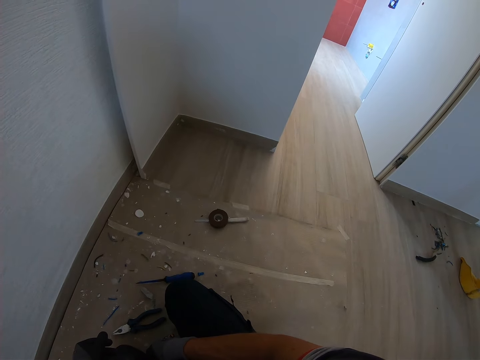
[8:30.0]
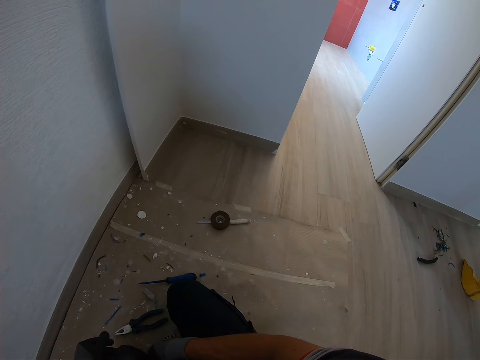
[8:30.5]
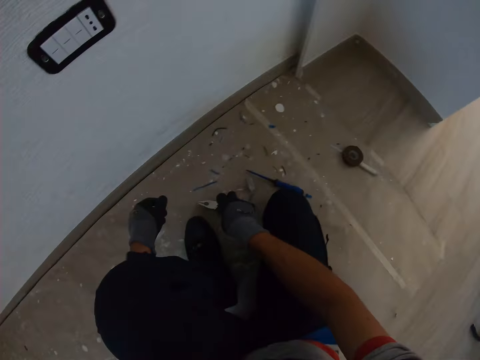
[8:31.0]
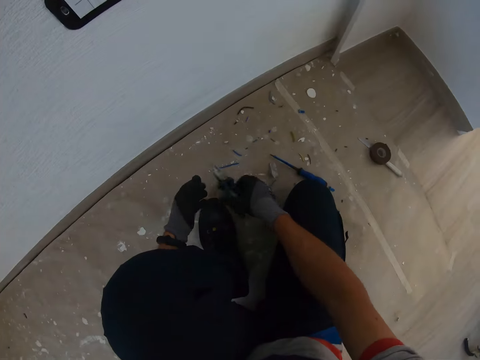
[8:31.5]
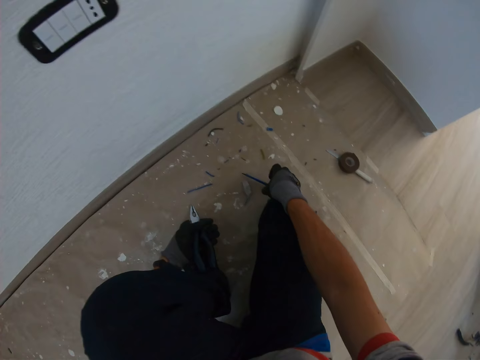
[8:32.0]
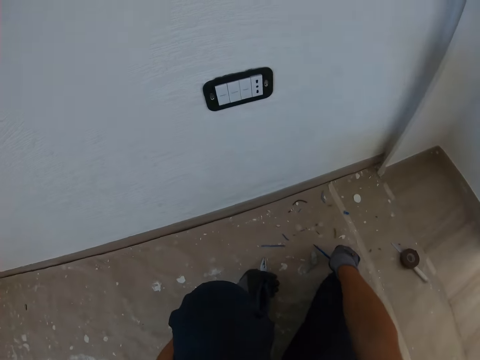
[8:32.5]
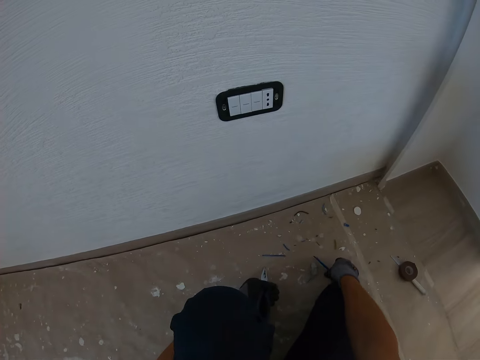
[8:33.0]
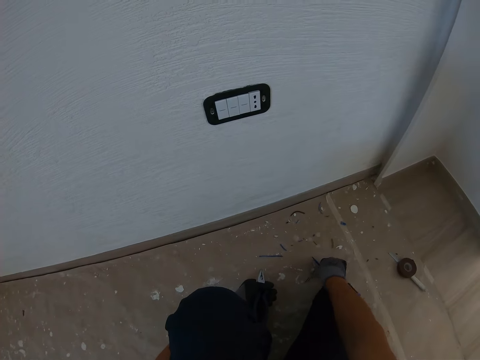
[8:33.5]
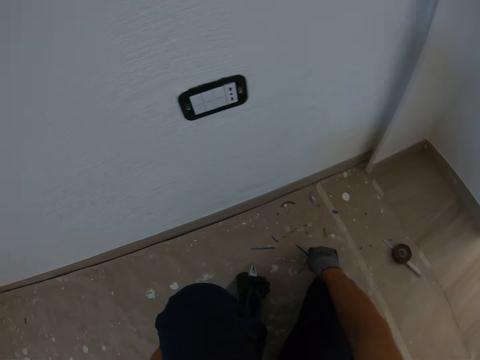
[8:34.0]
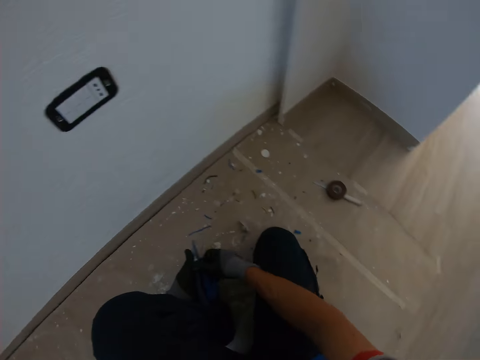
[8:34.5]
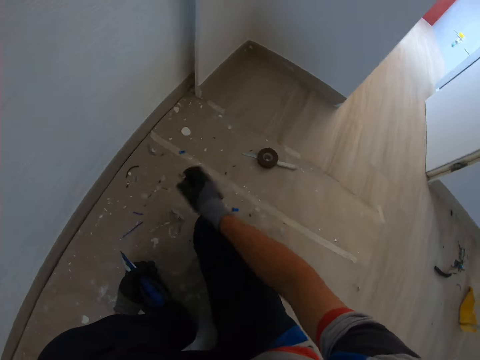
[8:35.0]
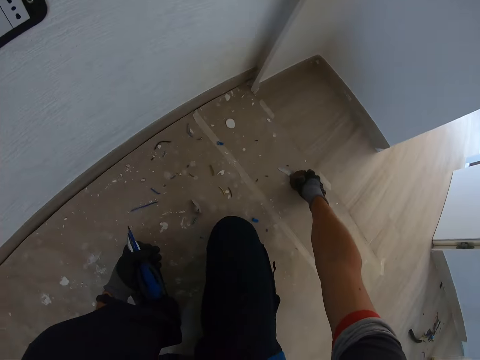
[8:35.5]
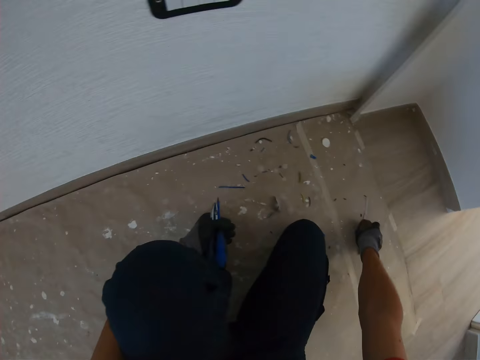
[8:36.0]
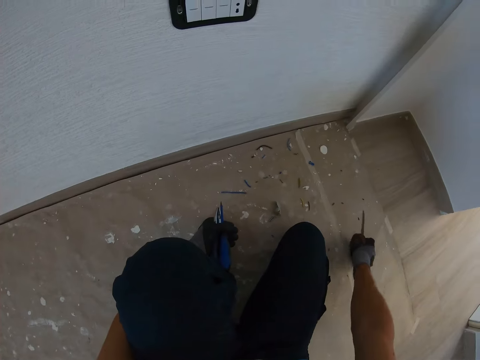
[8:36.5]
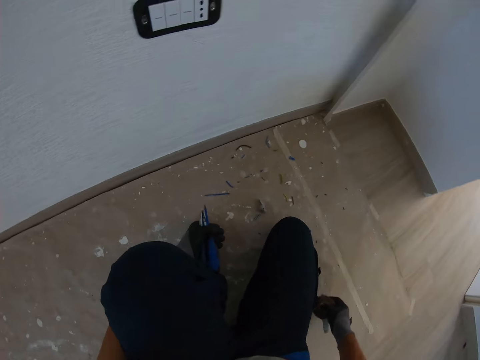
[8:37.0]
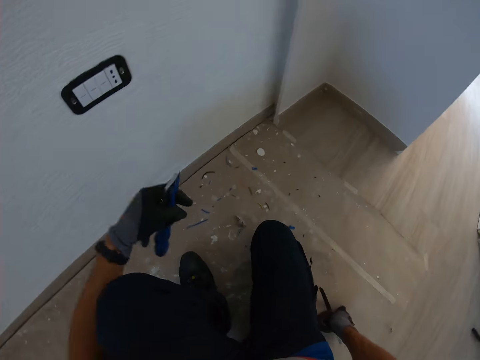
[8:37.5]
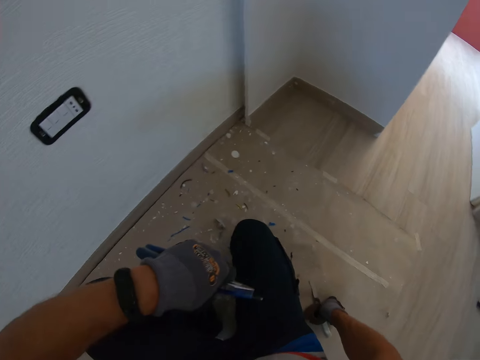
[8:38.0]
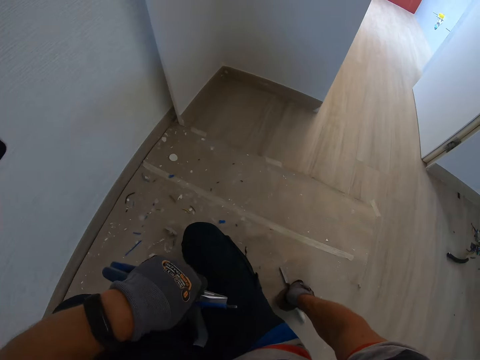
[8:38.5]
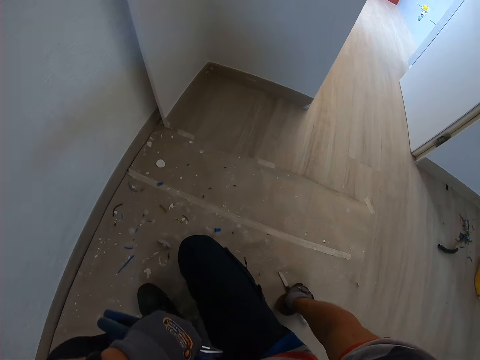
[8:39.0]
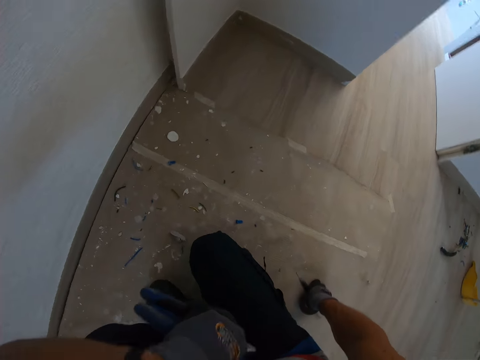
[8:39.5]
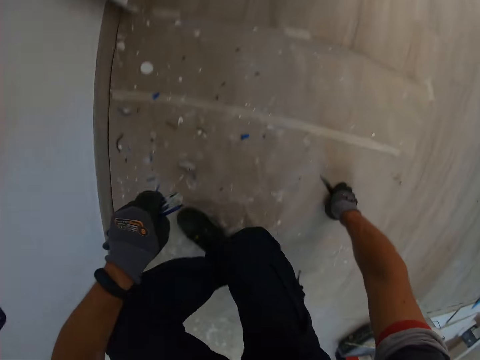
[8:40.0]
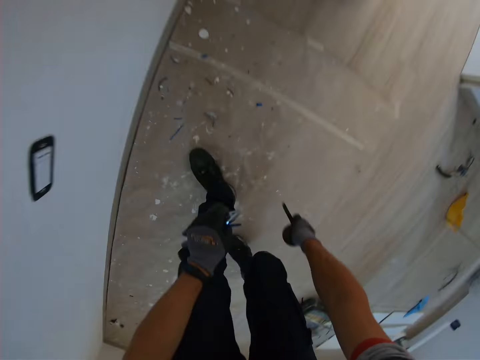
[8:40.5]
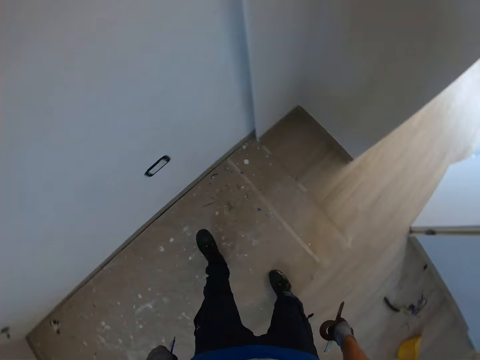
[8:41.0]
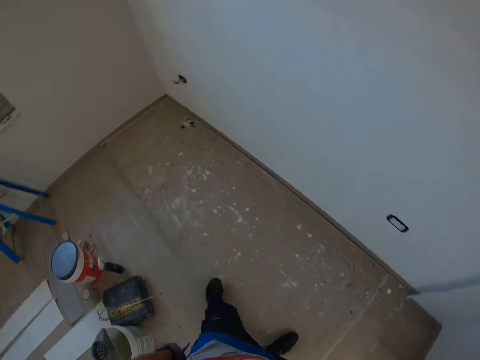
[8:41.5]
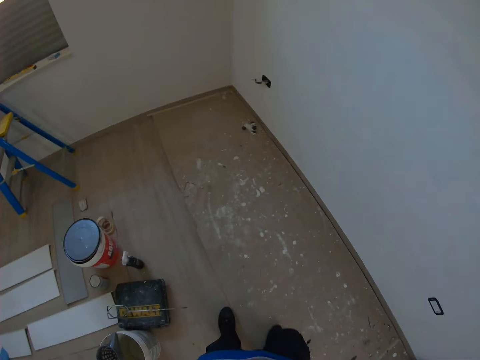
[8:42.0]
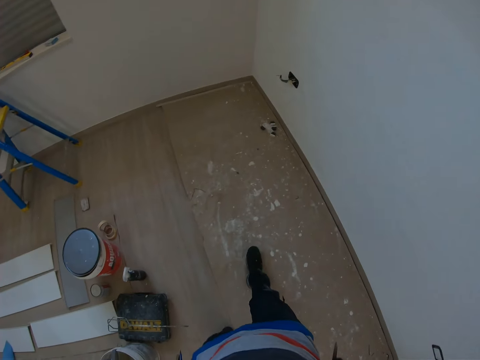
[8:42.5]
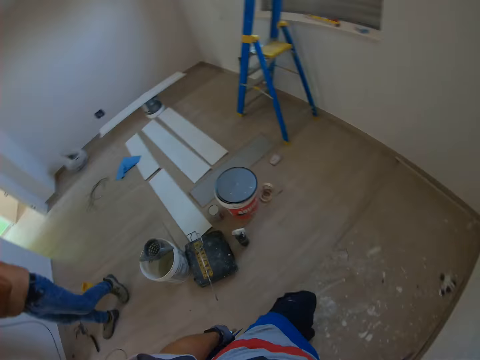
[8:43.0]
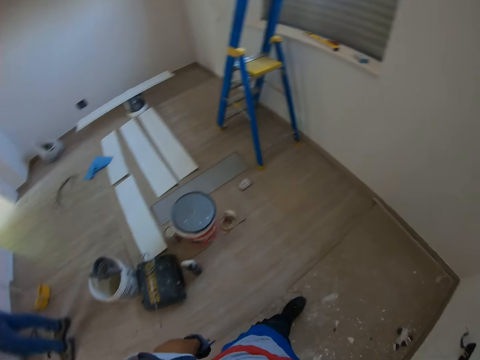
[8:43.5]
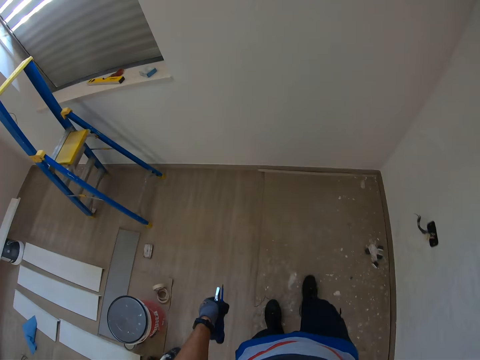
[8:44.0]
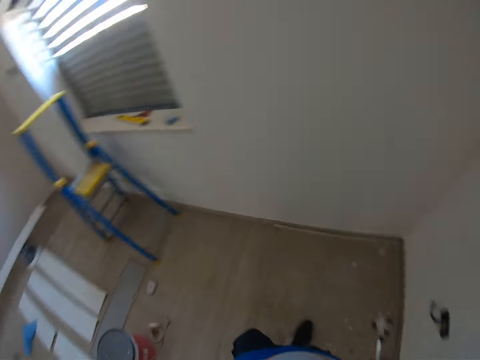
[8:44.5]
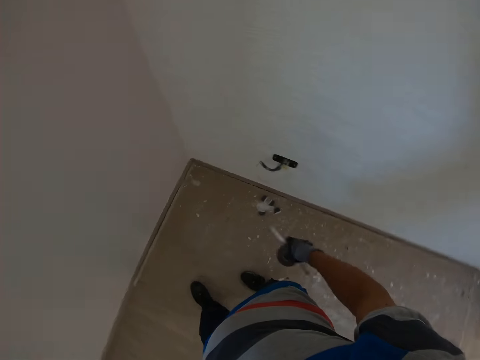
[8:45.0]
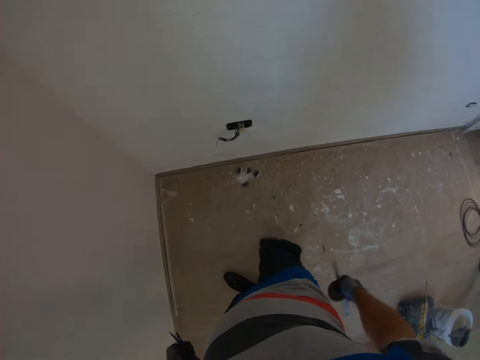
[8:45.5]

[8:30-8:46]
The camera wearer takes electric tools on the floor. They walk around.

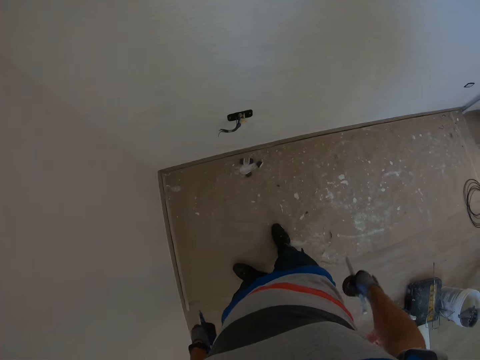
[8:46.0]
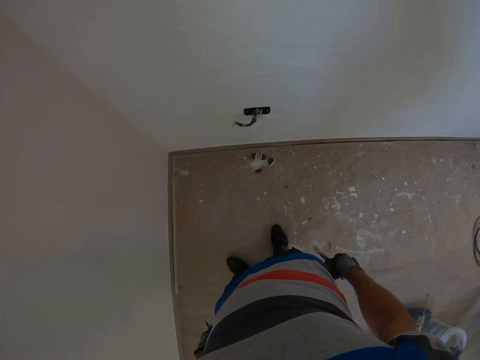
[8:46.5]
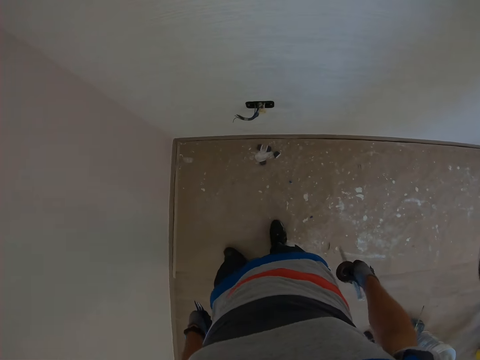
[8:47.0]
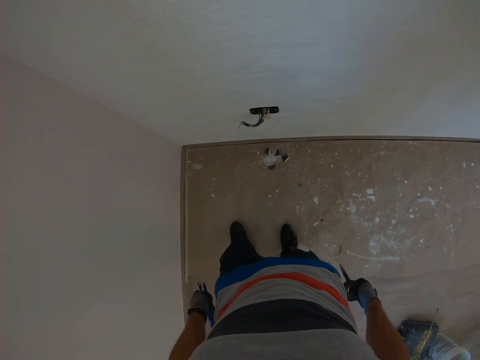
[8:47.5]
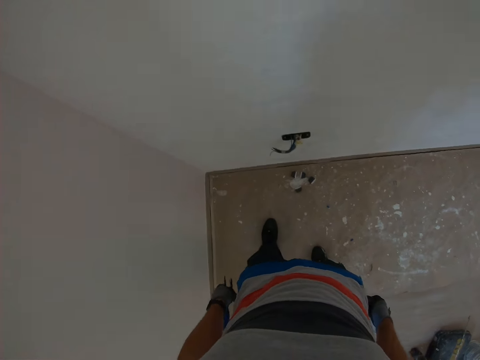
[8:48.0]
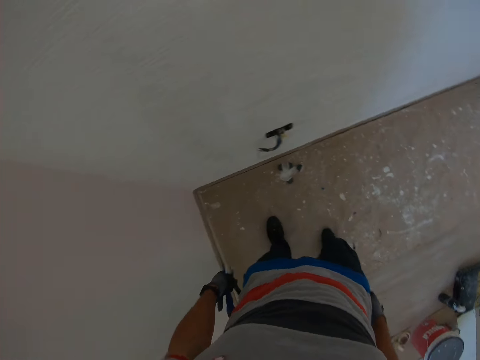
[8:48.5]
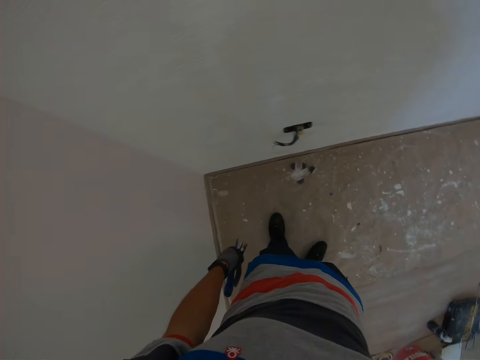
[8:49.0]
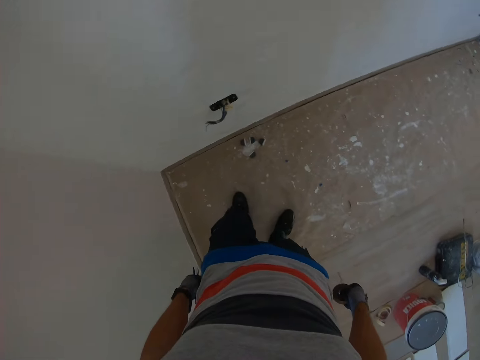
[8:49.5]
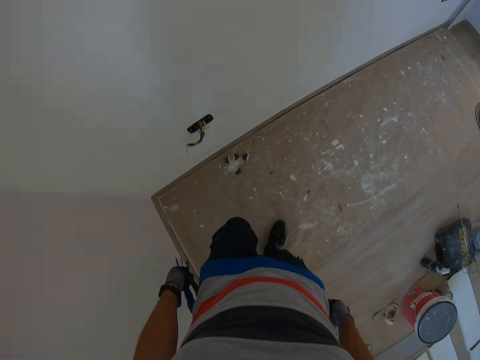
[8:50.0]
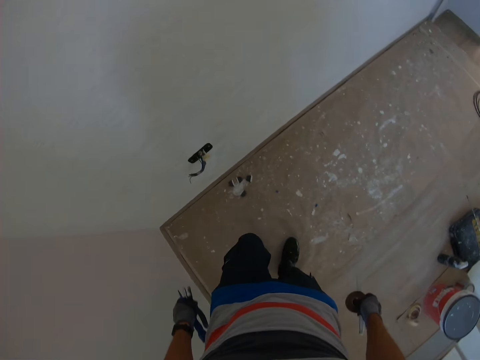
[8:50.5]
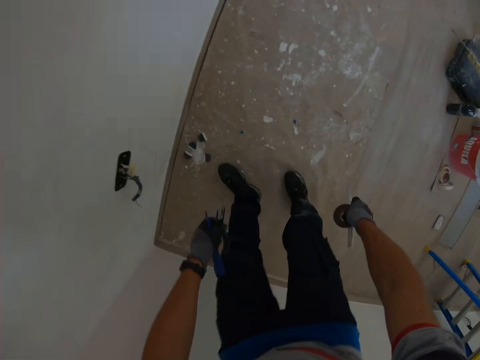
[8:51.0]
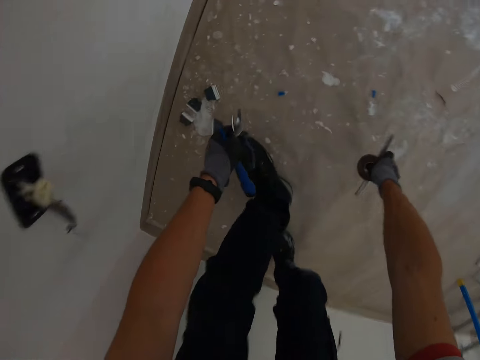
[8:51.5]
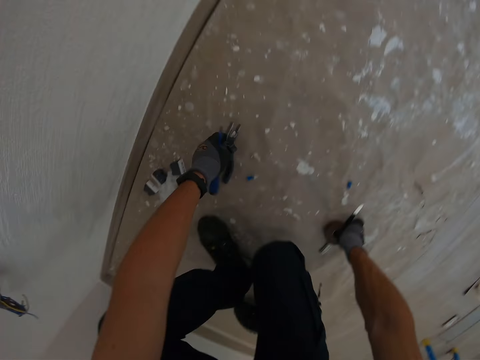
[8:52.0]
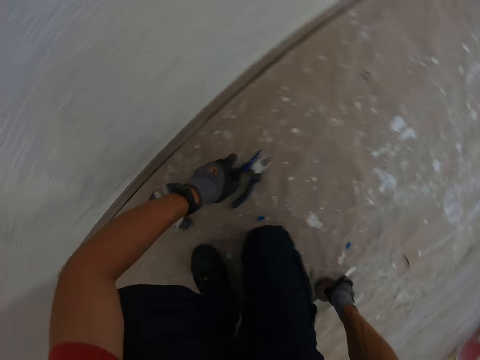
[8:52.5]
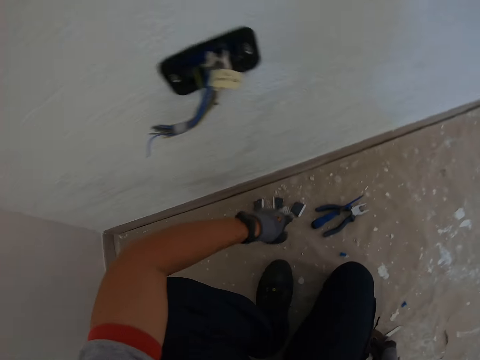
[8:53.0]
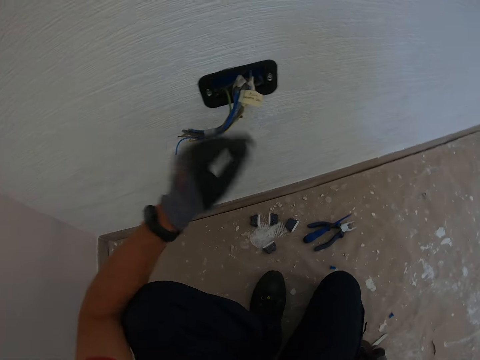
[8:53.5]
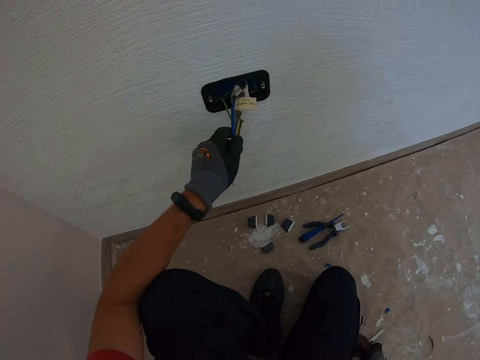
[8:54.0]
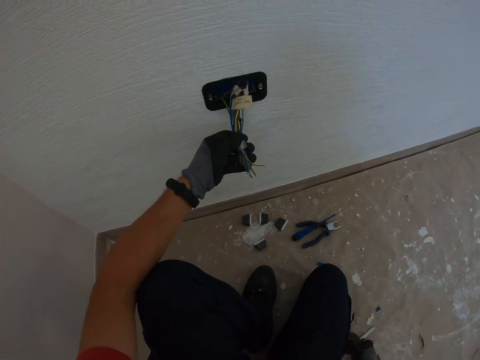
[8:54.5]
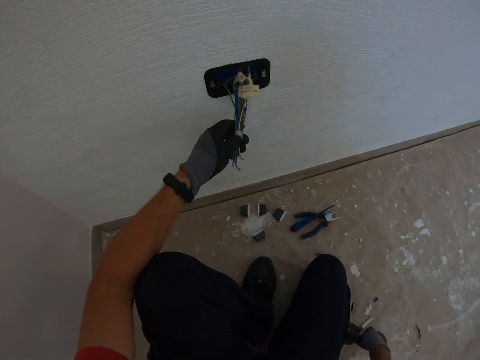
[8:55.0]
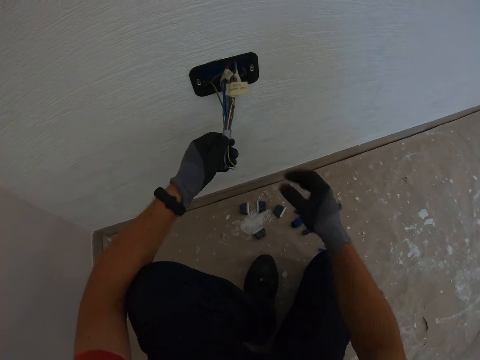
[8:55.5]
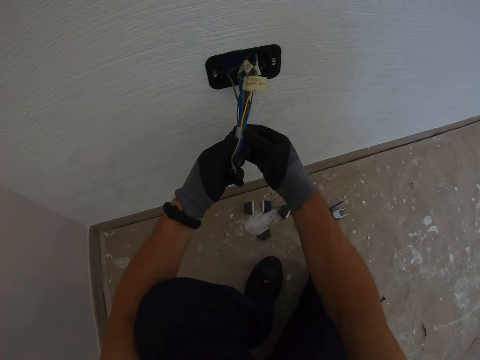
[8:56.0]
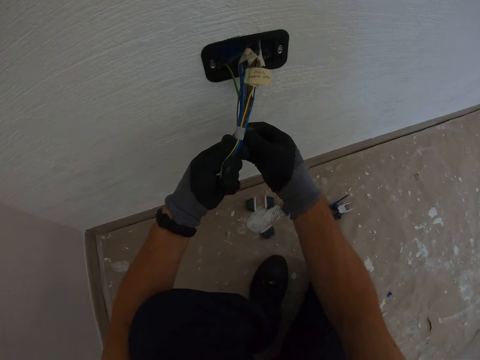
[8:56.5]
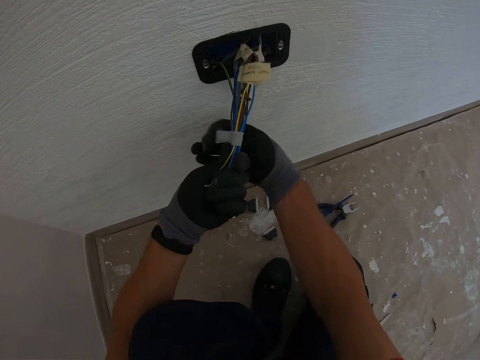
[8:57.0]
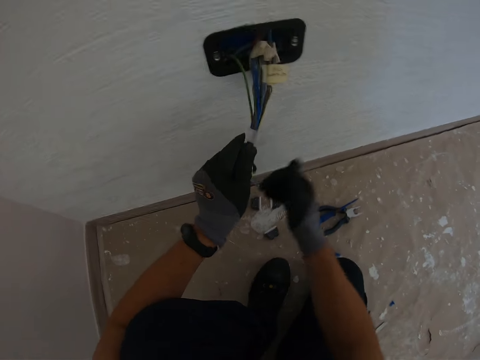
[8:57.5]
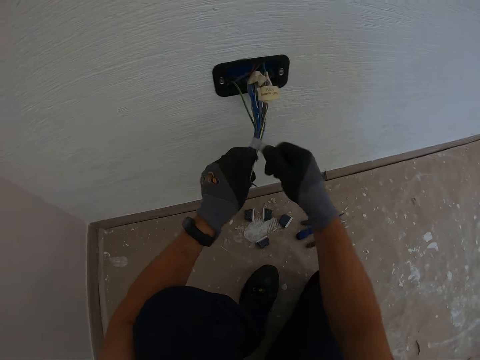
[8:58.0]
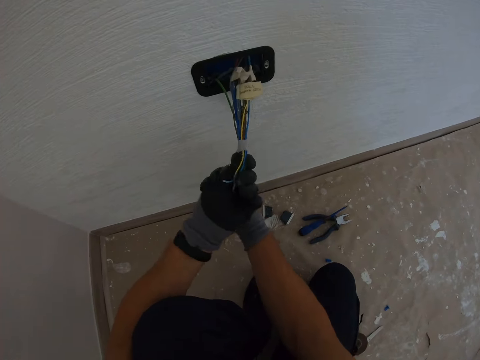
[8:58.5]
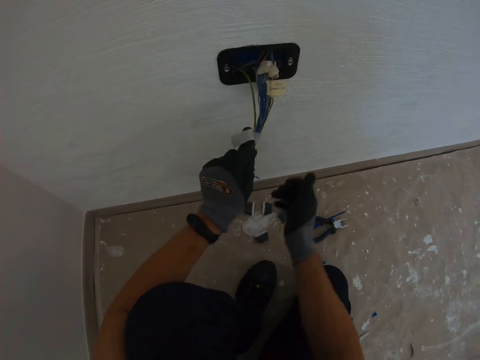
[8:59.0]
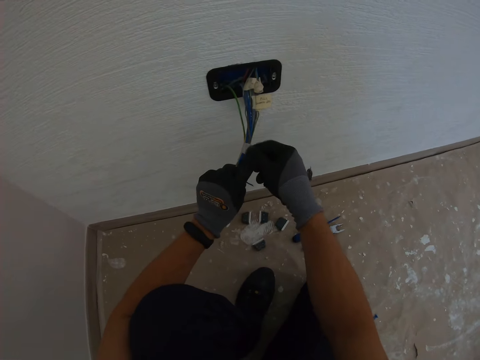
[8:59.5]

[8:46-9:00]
The camera wearer walks around the room. They drop a tester and drop pliers on the floor. They untie cello tape on the cables.
